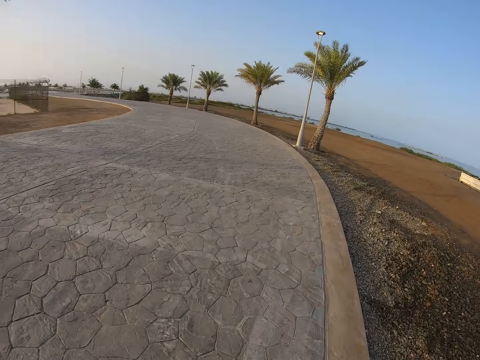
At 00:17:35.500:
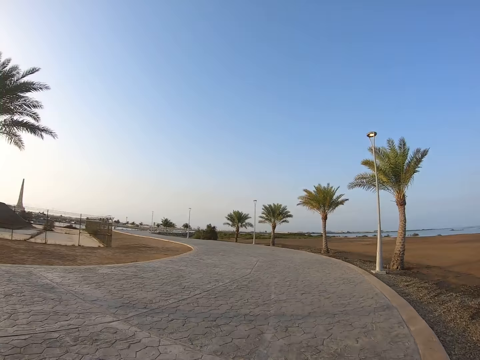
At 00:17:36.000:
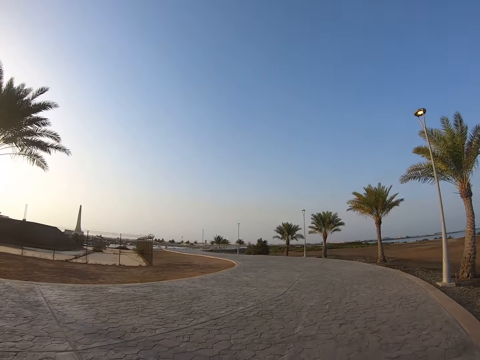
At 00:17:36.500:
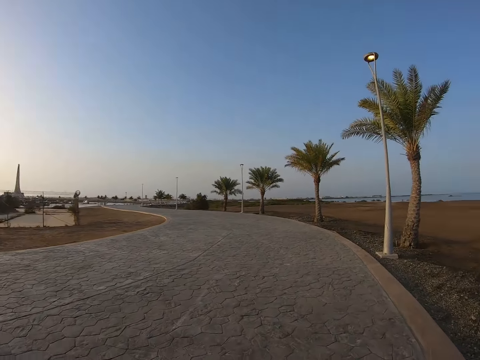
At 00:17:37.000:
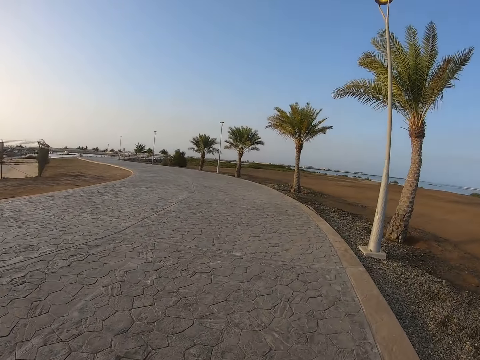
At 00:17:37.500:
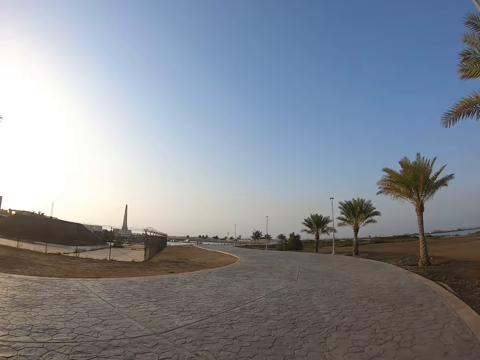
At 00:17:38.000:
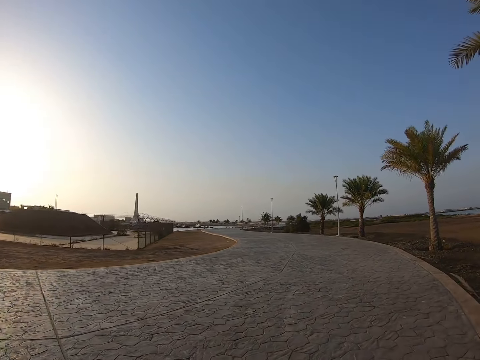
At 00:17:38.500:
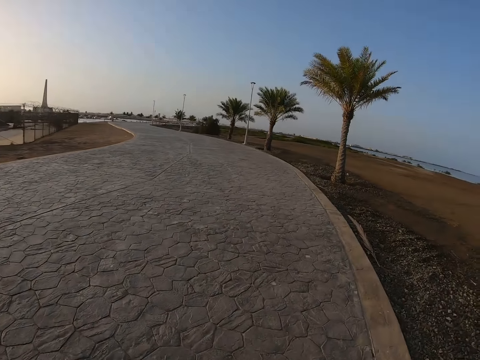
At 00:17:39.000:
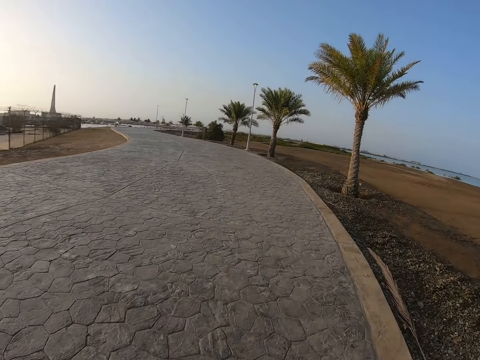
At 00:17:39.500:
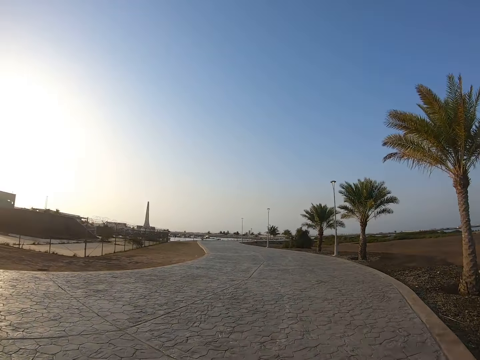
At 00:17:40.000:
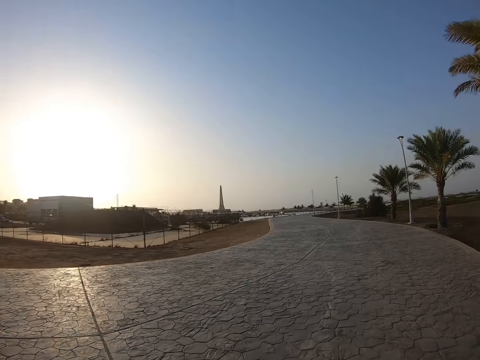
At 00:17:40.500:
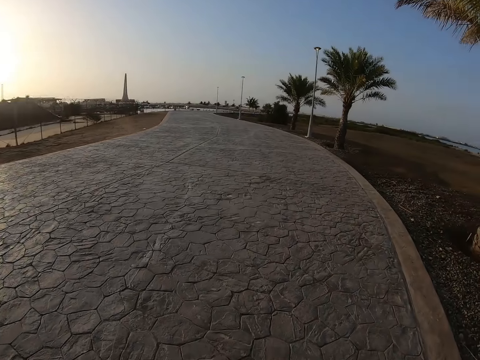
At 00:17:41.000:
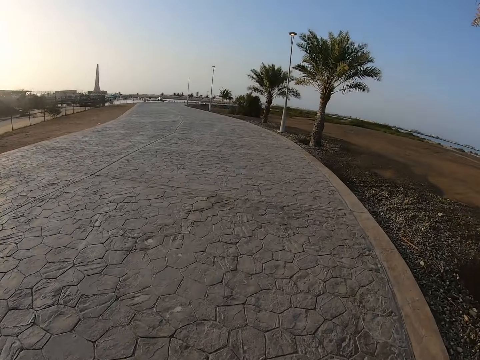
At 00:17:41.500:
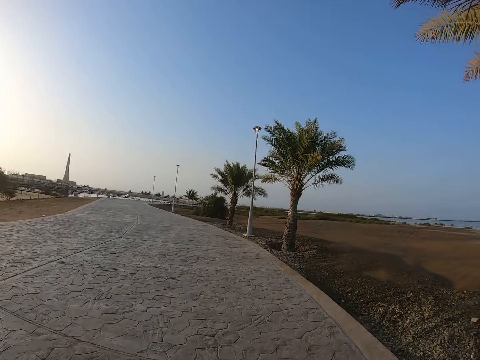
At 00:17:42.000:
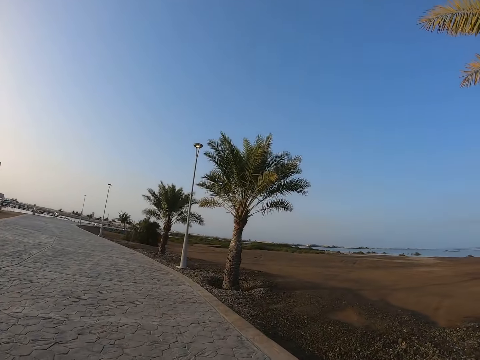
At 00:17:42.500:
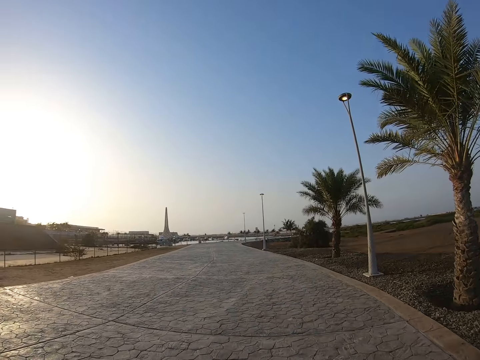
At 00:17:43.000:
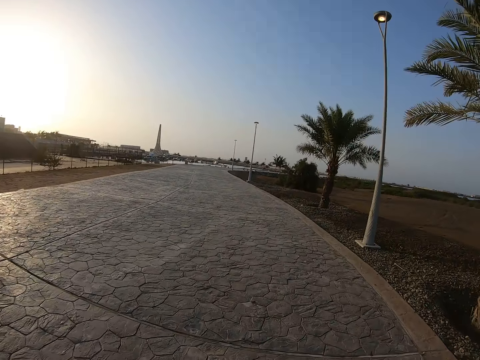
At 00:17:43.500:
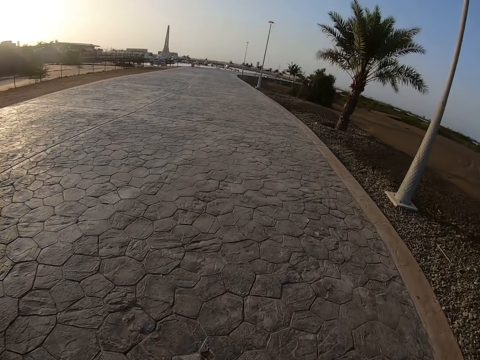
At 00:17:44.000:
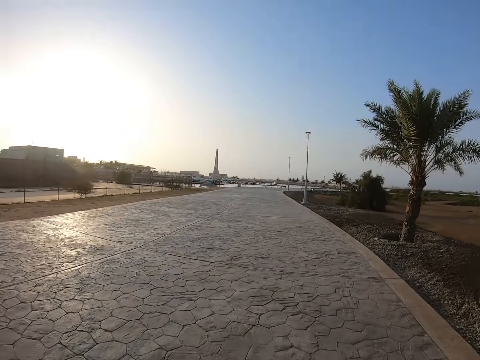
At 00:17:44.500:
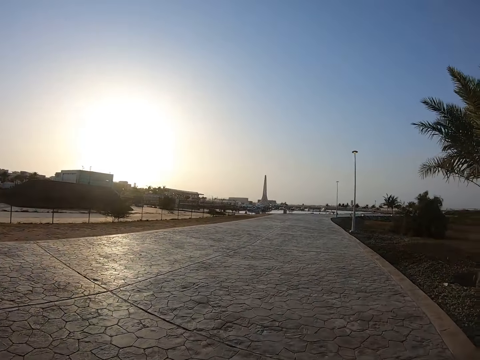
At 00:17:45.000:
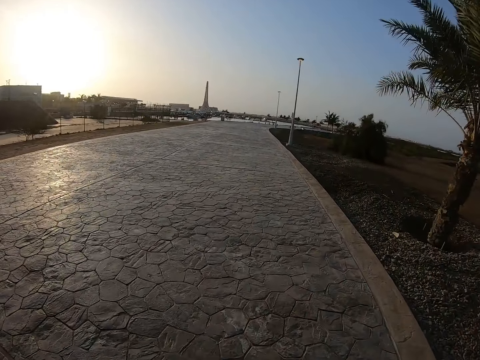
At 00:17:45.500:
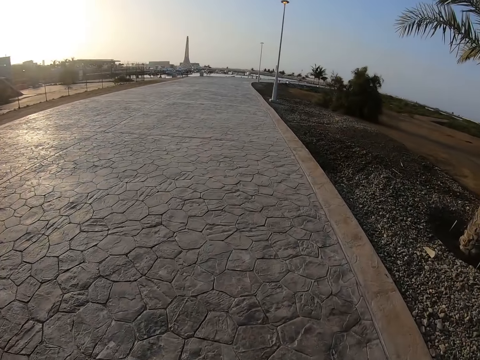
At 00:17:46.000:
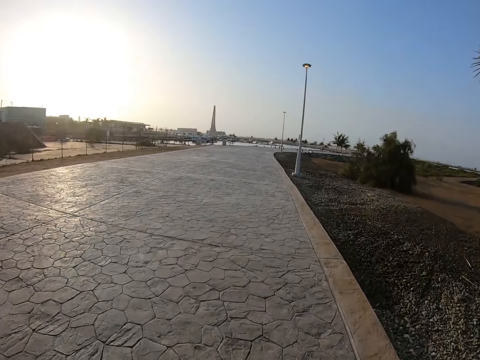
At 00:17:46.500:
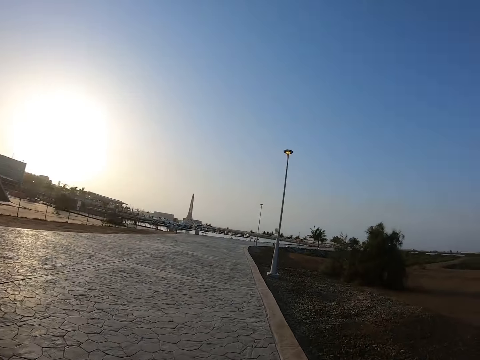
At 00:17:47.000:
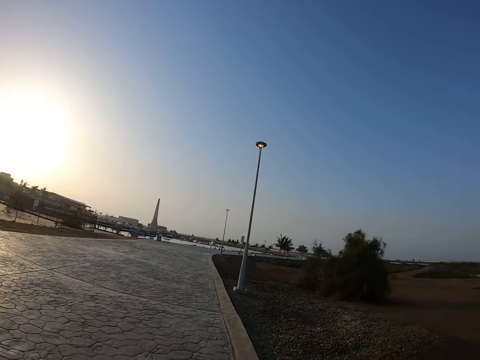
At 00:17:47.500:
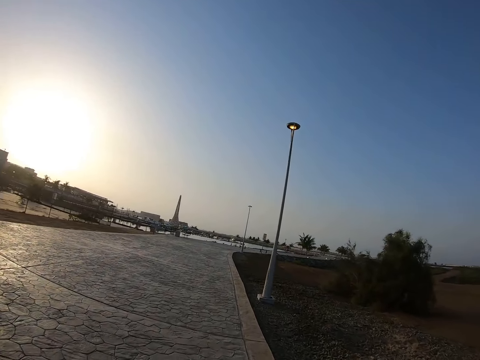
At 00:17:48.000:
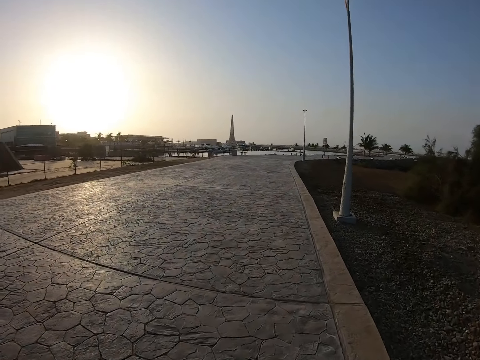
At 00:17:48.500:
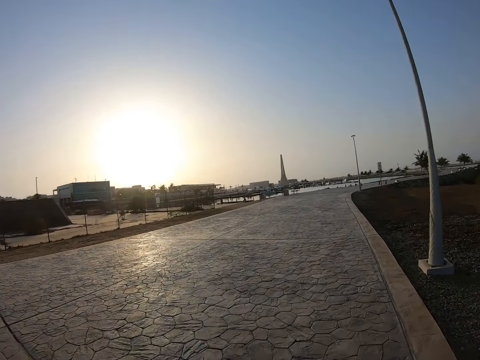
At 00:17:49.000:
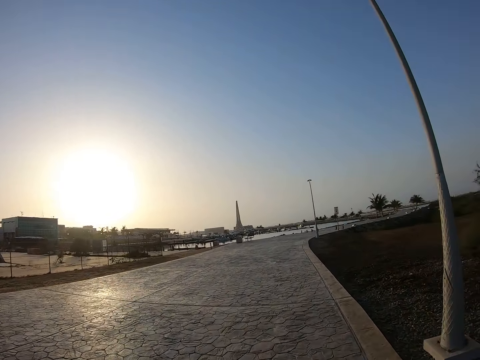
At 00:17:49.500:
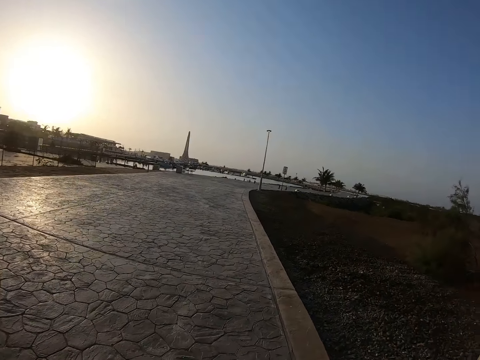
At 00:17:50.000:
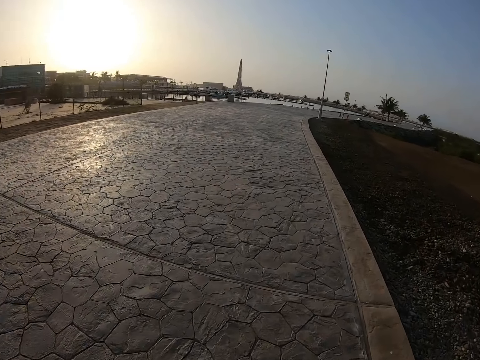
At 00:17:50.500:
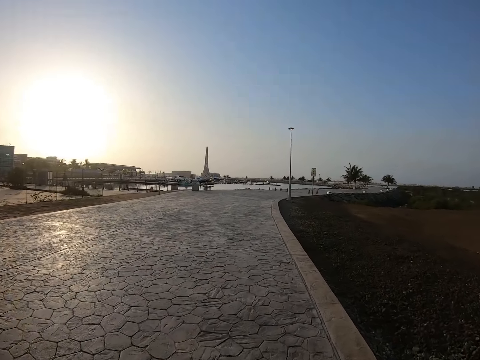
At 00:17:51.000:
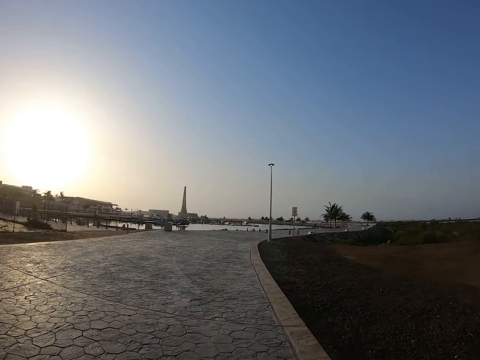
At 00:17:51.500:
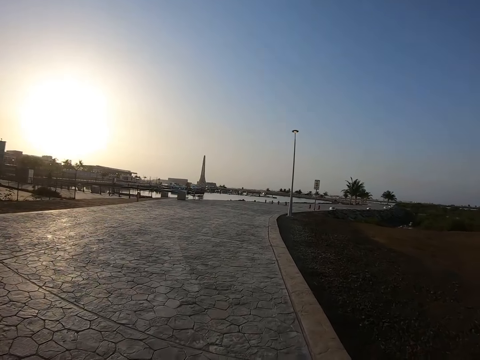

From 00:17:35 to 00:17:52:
The camera wearer looks around. They run on the road. They look around. They run on the road.

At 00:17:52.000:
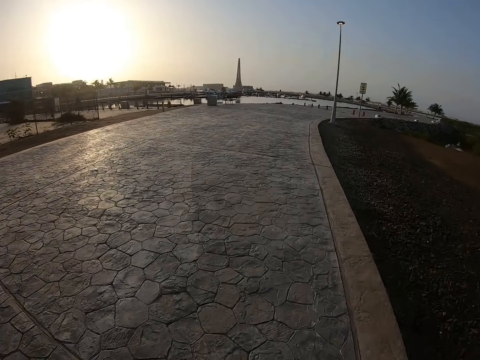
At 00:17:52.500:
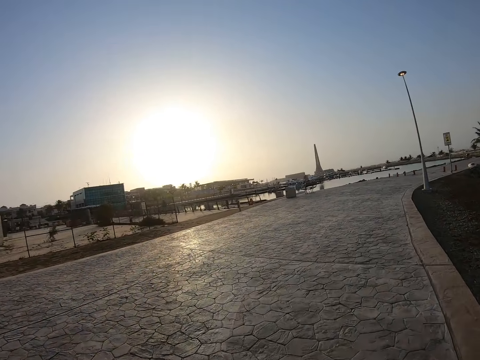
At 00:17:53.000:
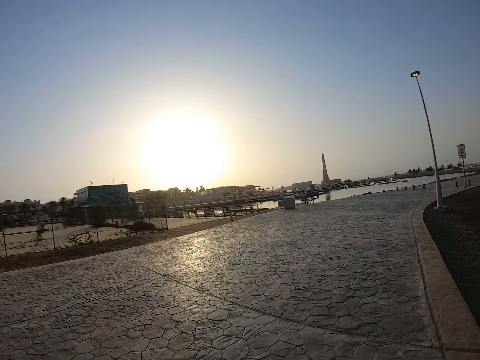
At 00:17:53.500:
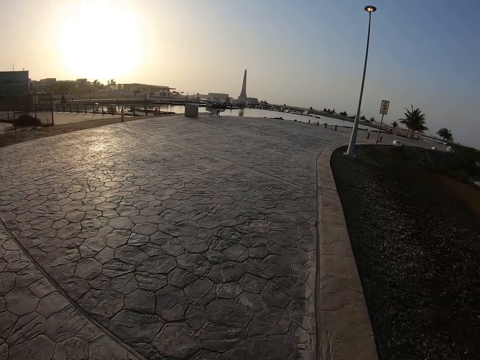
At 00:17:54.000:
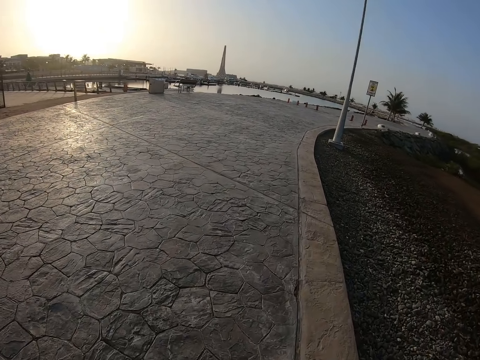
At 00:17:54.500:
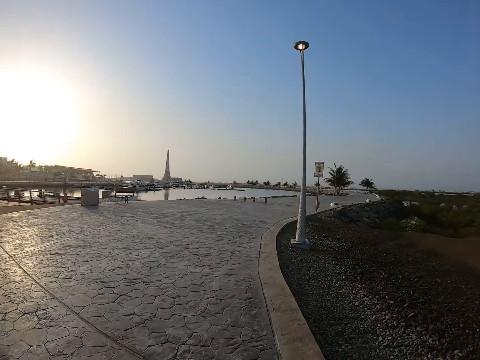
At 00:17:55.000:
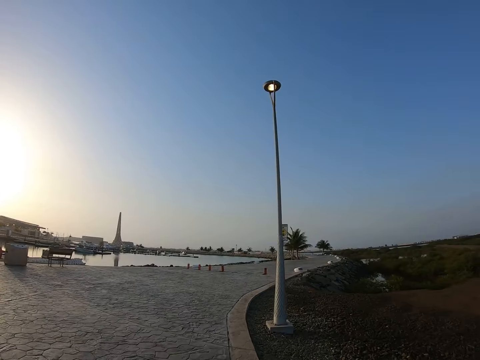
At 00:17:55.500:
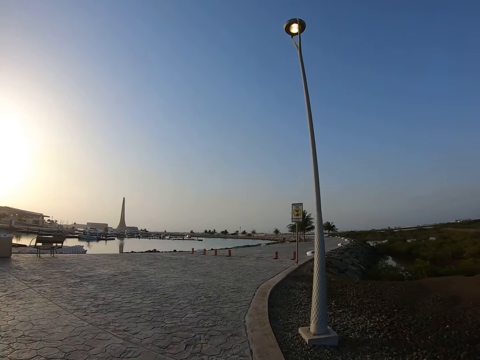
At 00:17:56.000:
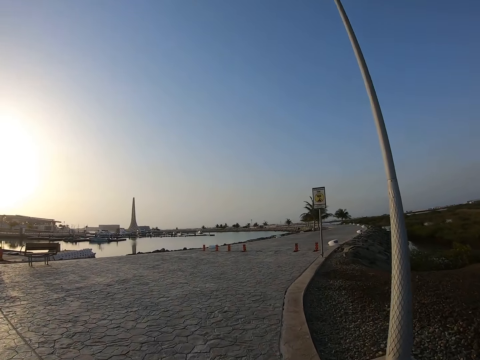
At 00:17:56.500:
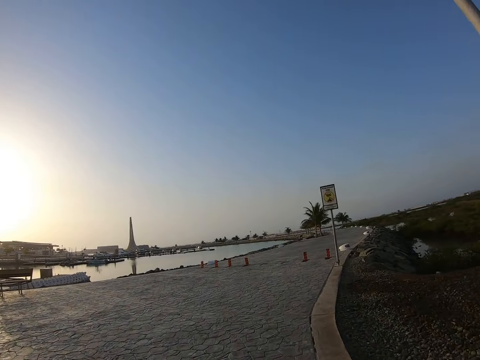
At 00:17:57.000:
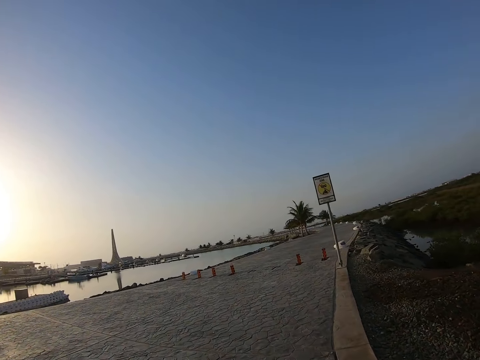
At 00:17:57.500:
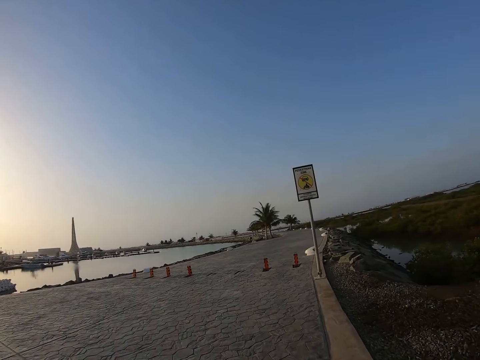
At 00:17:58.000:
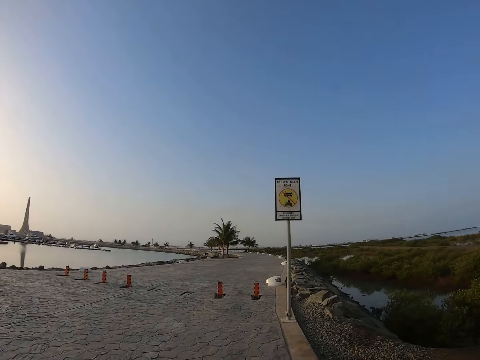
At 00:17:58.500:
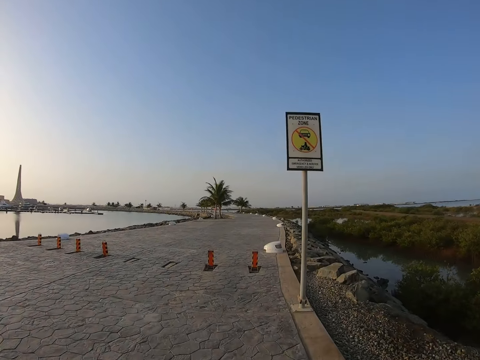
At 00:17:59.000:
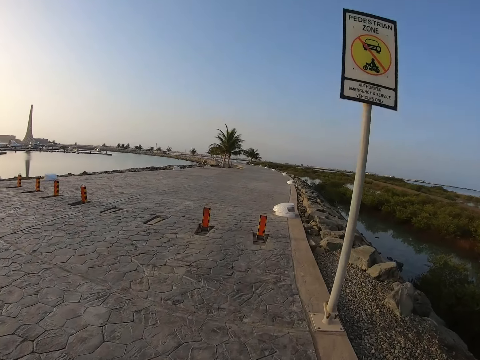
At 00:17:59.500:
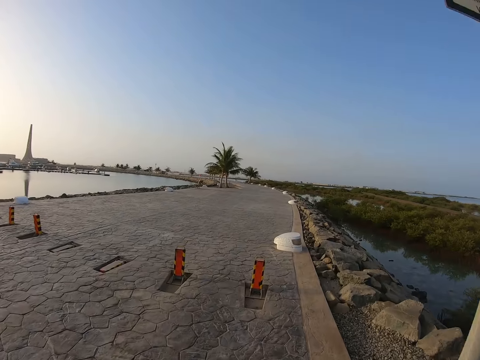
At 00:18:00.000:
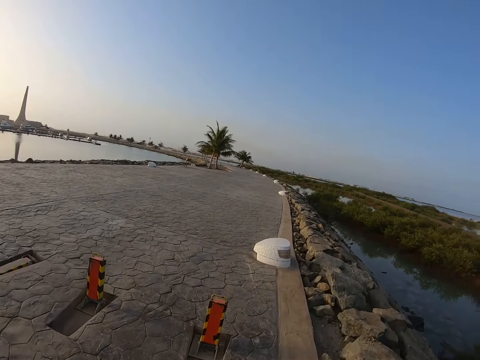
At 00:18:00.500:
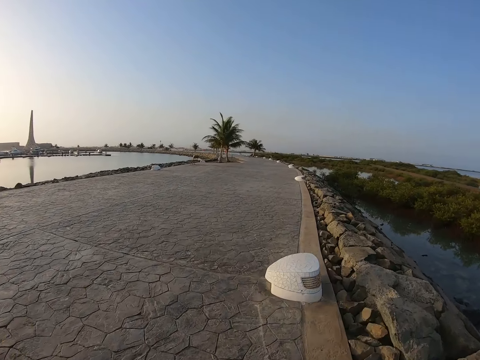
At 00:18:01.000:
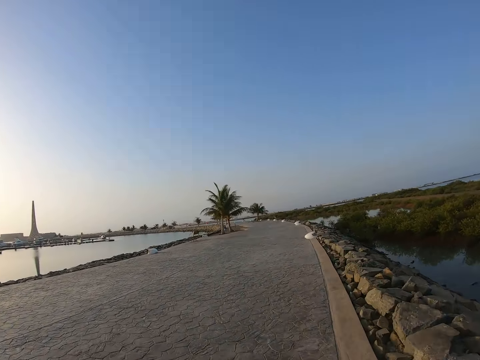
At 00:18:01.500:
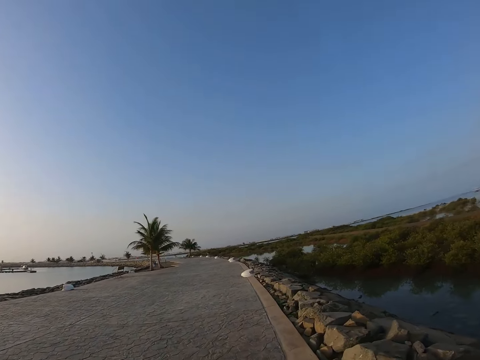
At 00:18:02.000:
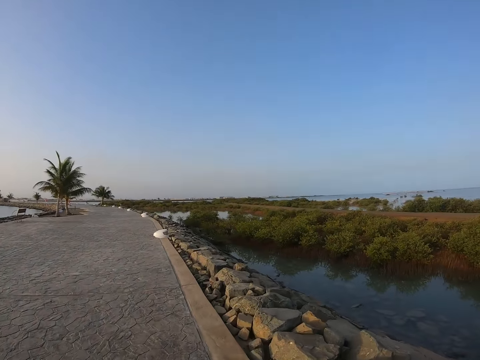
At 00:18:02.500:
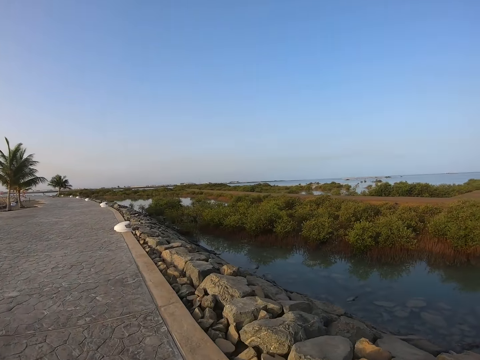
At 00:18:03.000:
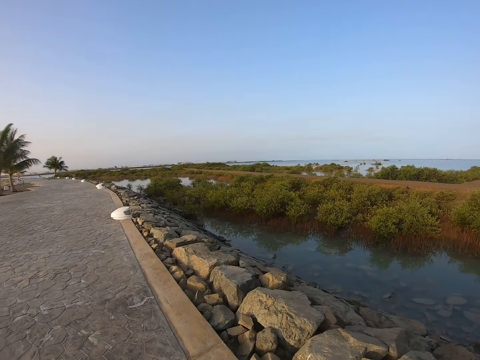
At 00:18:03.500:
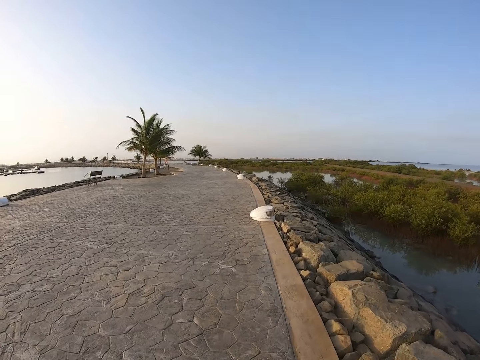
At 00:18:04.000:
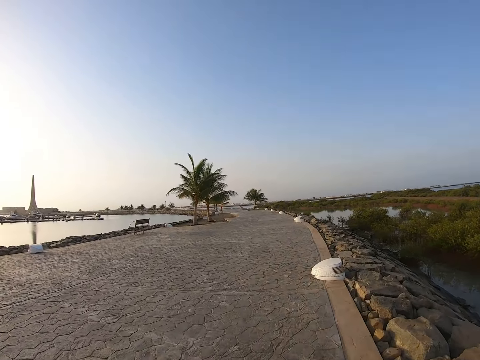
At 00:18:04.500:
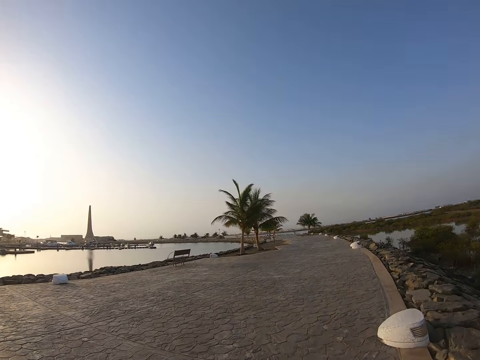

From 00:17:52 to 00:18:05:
The camera wearer looks around. They run on the road. They look around.
